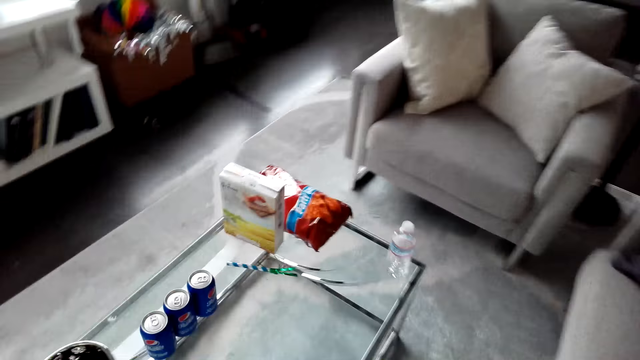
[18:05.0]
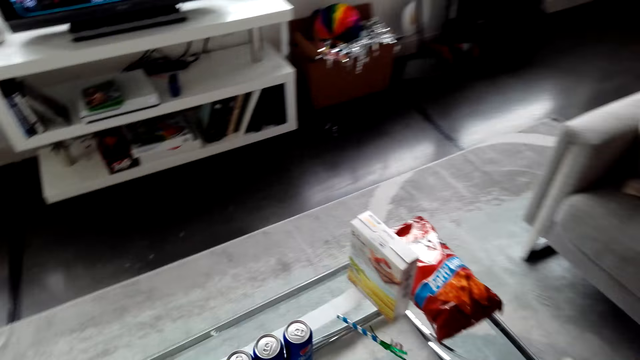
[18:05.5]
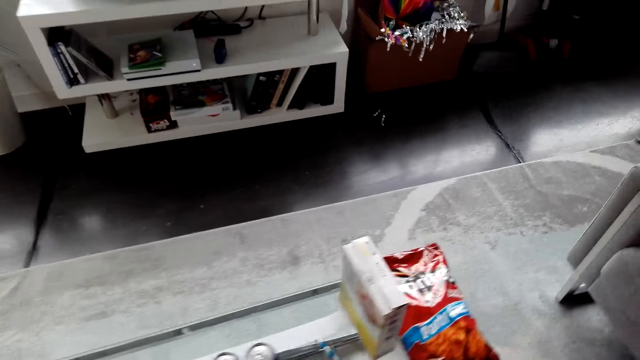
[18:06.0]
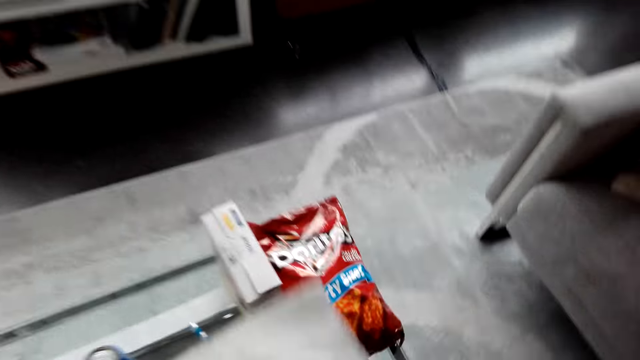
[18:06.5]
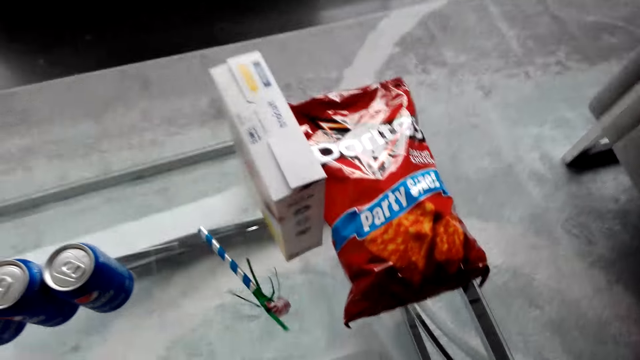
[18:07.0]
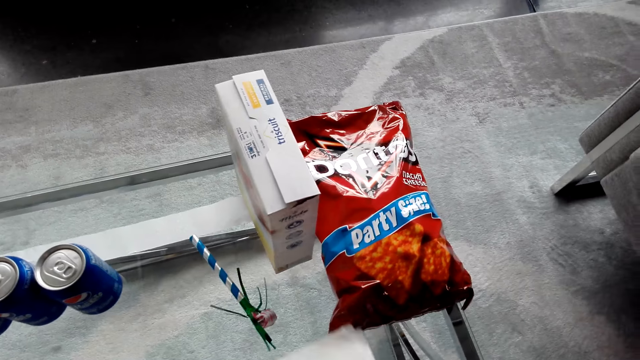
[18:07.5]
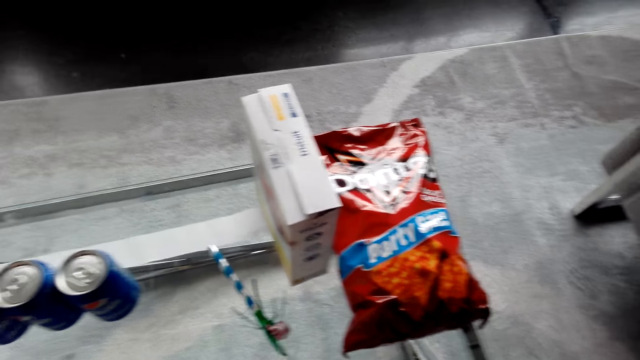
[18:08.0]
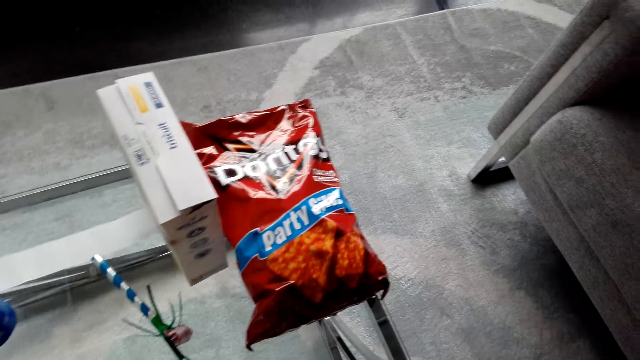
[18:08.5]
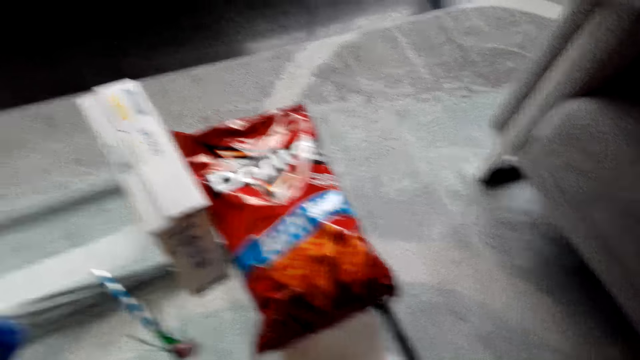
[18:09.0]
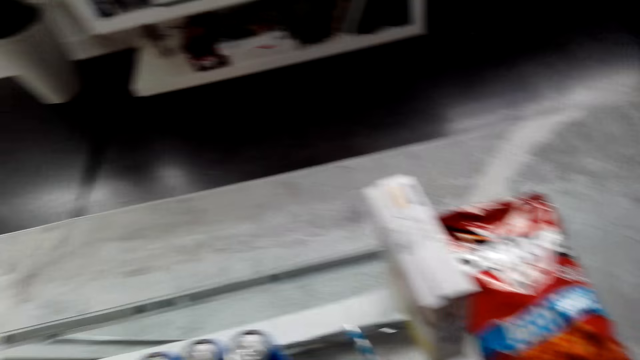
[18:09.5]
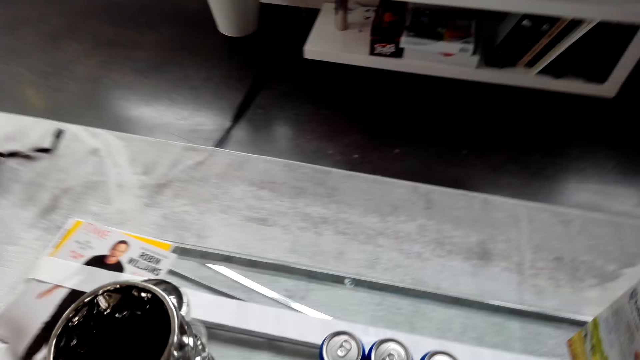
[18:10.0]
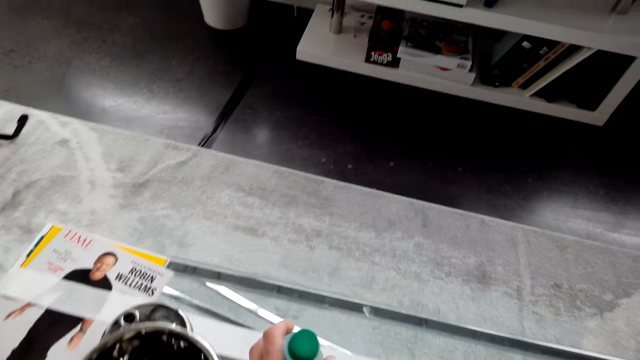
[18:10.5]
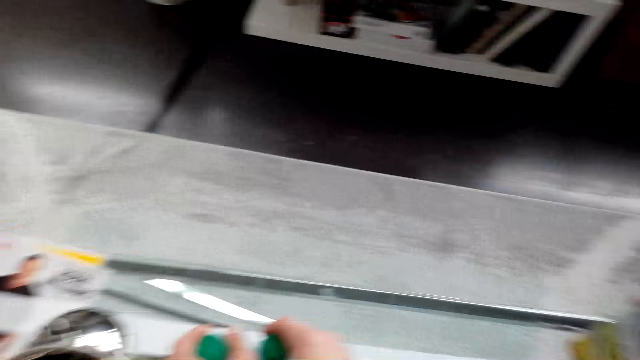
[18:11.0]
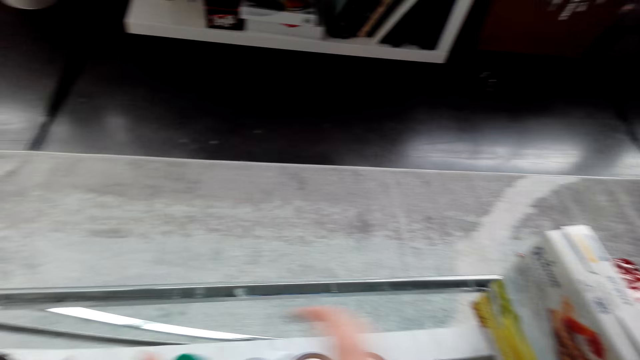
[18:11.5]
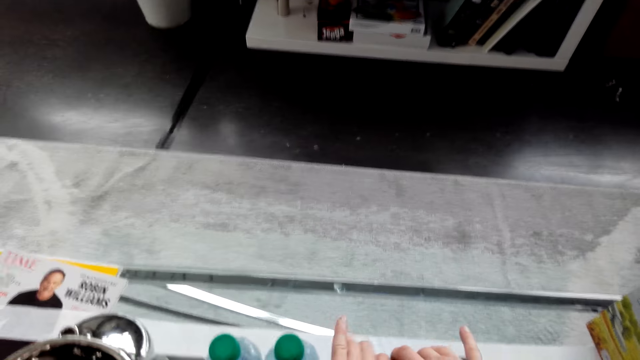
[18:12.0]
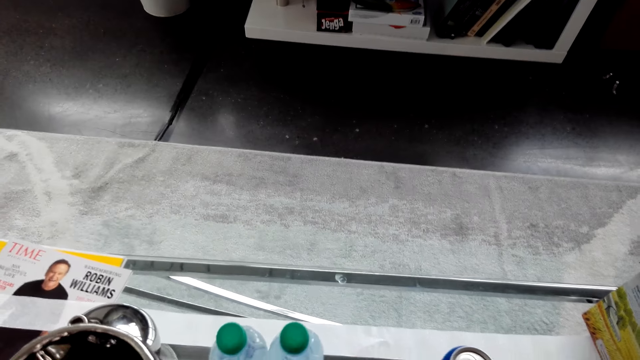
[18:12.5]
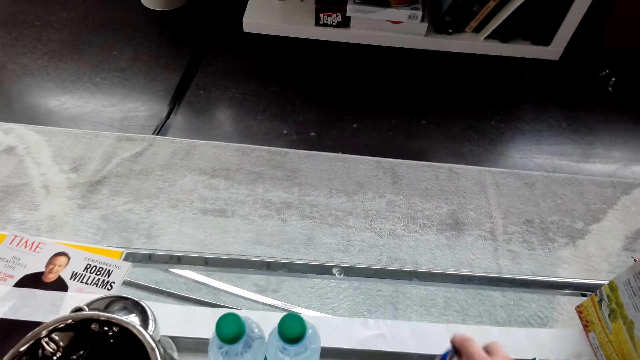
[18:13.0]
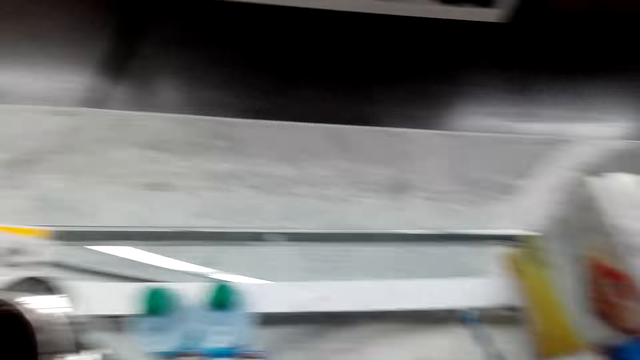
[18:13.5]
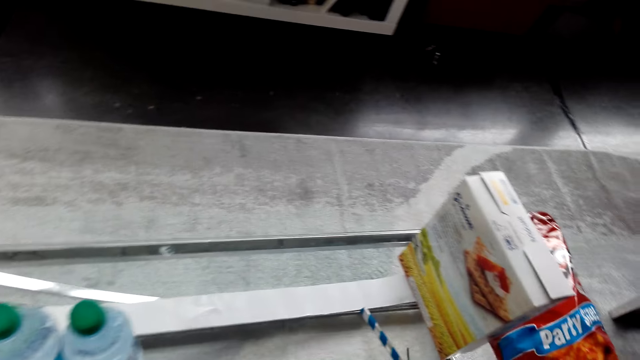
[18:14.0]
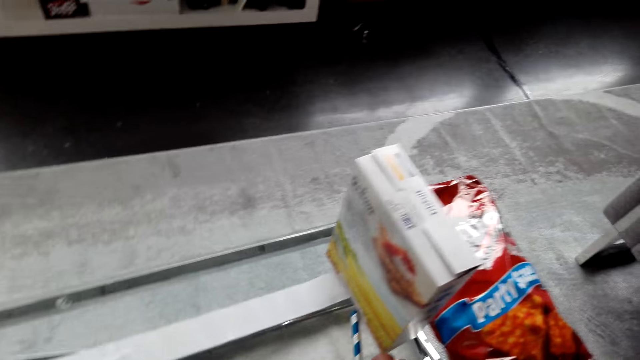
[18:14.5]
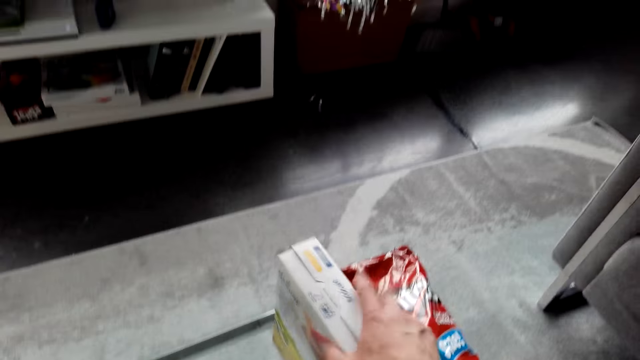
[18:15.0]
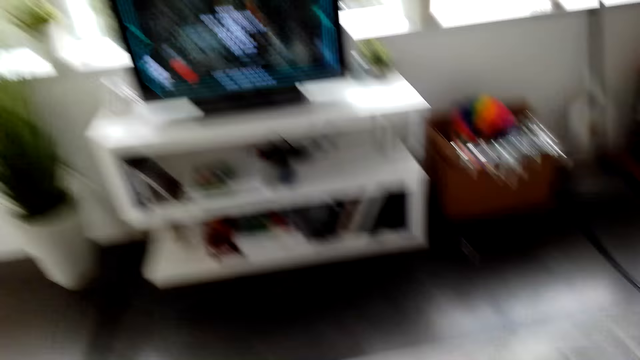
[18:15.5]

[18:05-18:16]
The camera wearer puts papers on the table. They put bottles on the table and pick up a tin from the table.

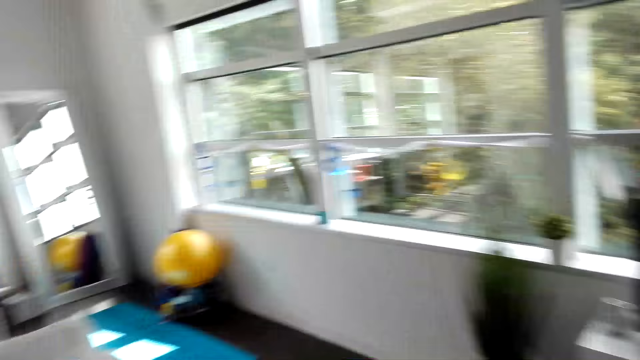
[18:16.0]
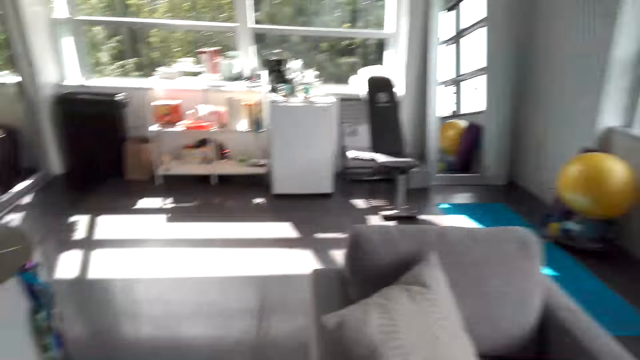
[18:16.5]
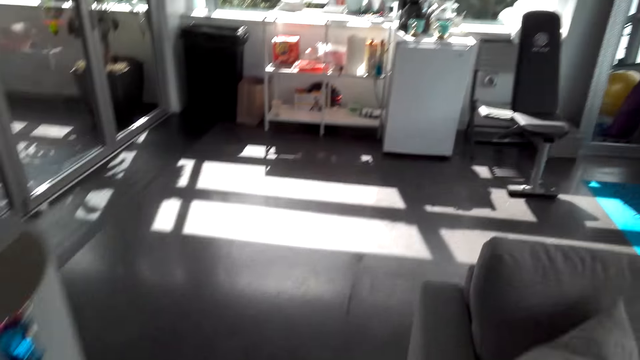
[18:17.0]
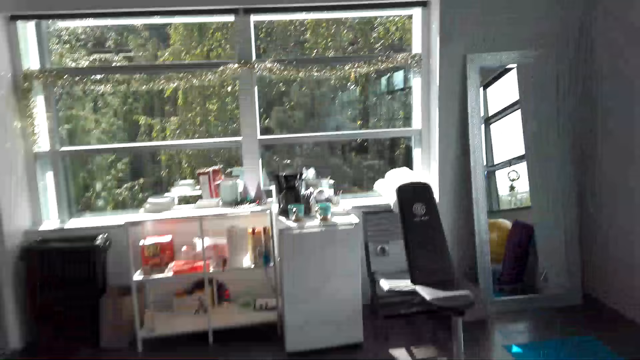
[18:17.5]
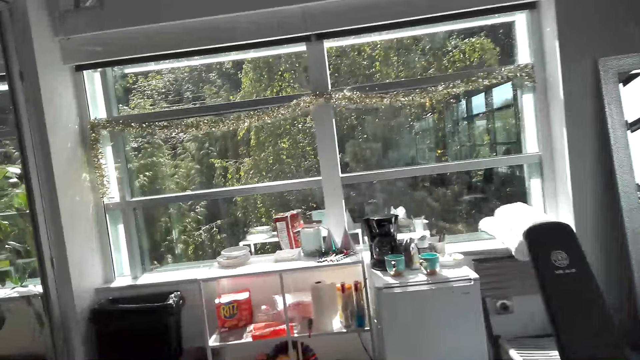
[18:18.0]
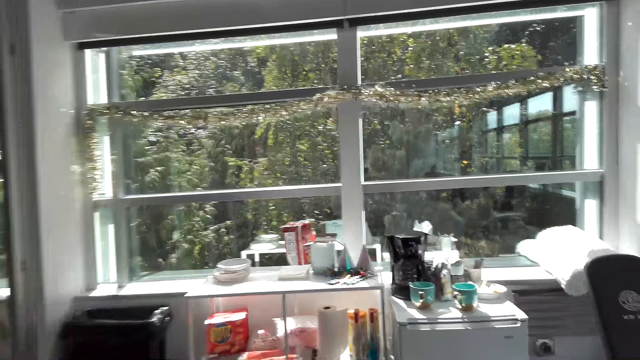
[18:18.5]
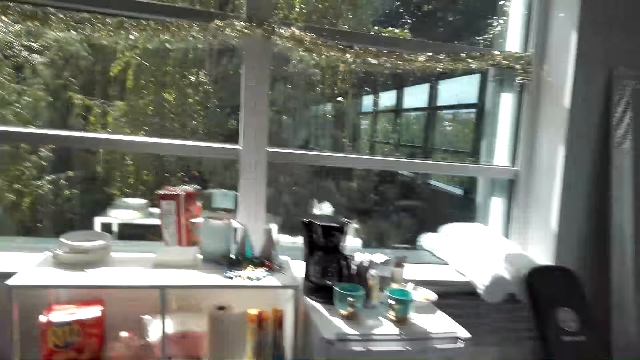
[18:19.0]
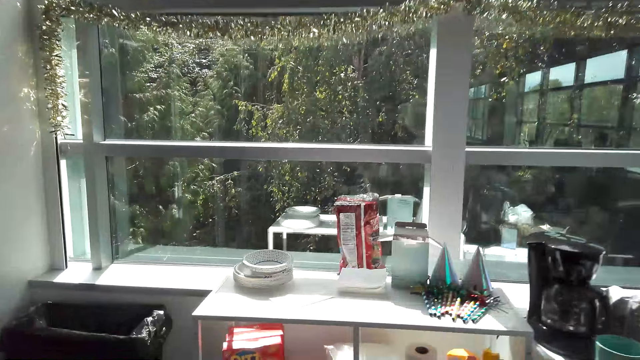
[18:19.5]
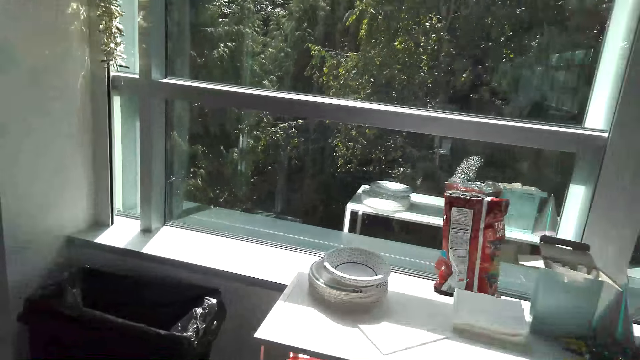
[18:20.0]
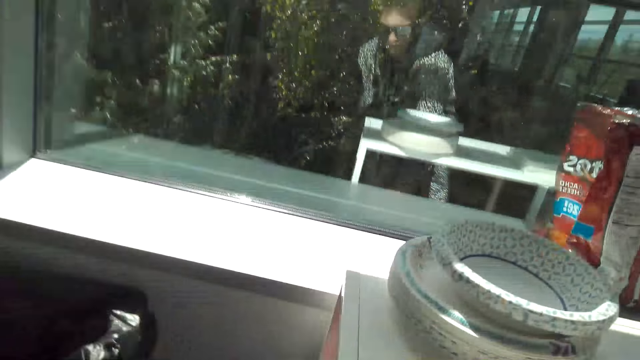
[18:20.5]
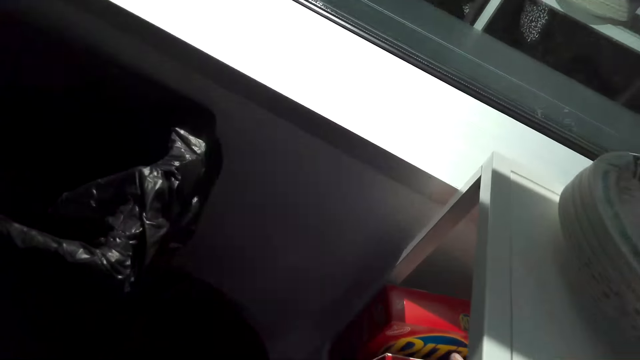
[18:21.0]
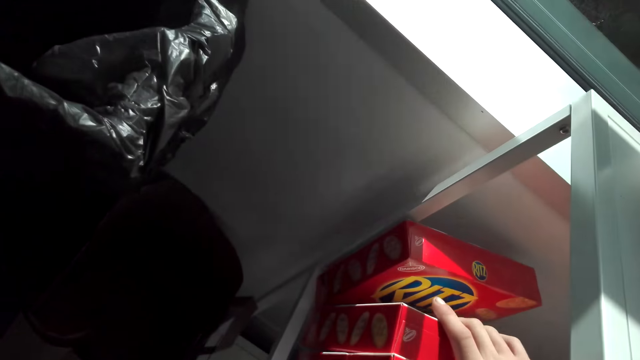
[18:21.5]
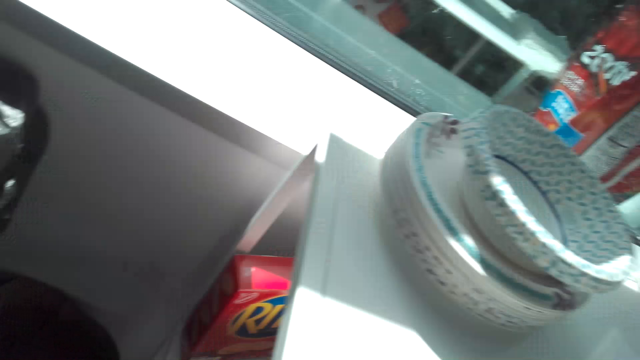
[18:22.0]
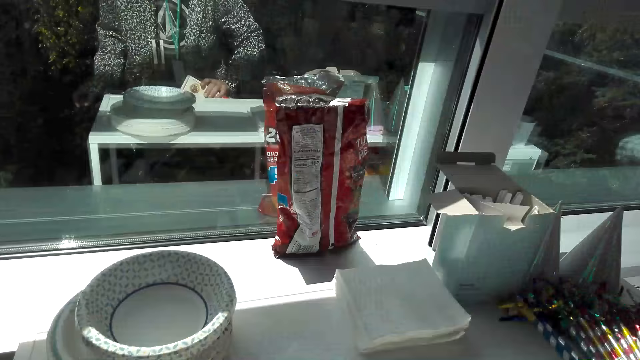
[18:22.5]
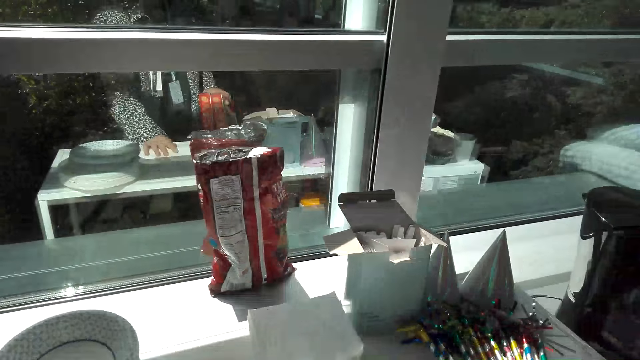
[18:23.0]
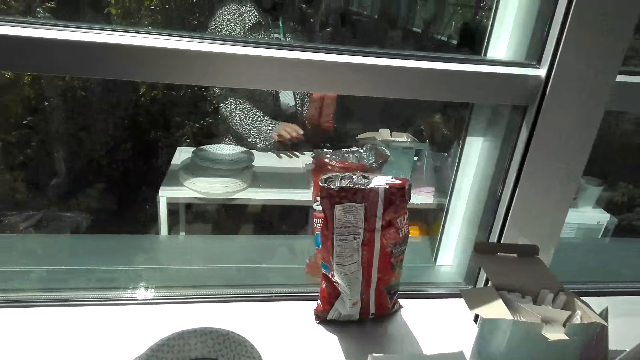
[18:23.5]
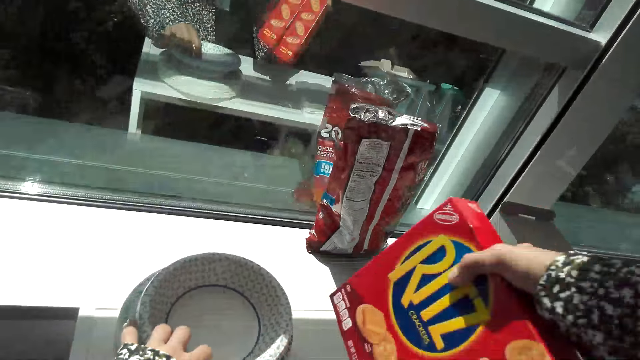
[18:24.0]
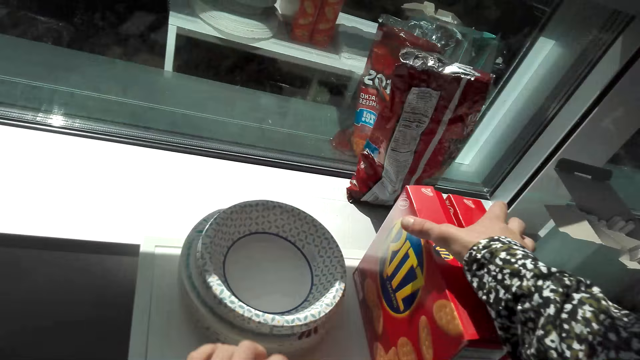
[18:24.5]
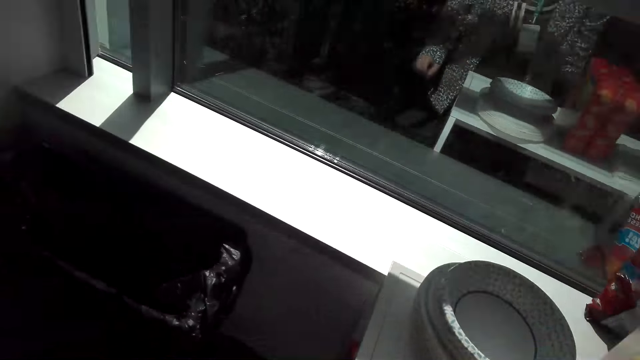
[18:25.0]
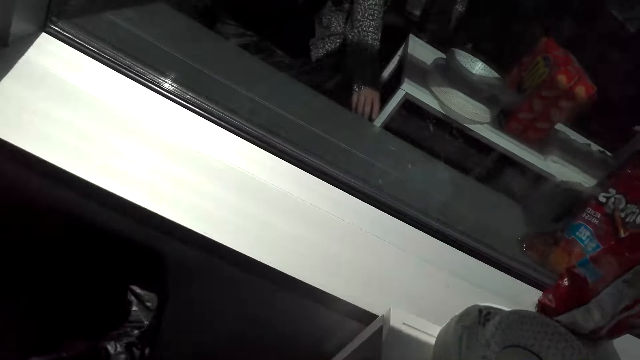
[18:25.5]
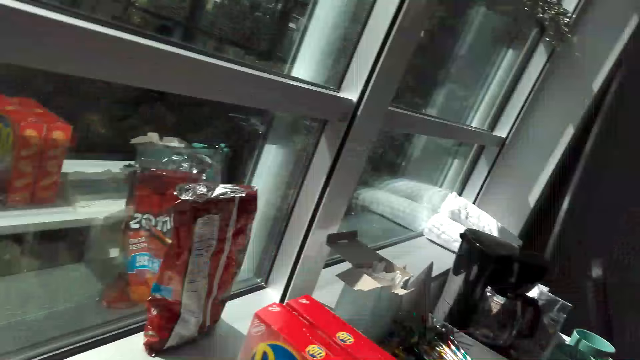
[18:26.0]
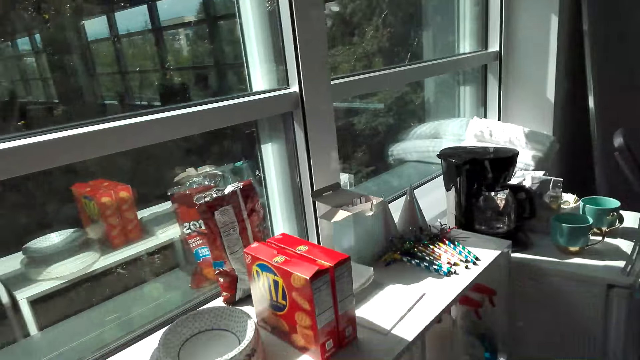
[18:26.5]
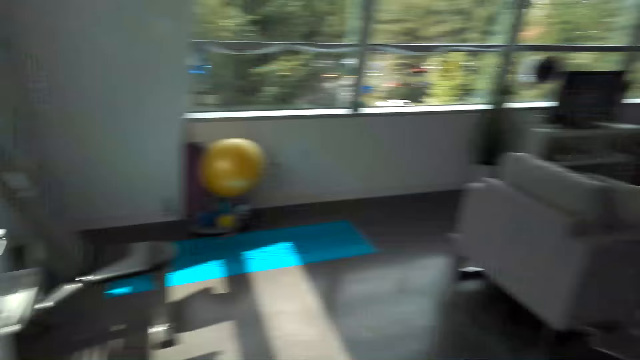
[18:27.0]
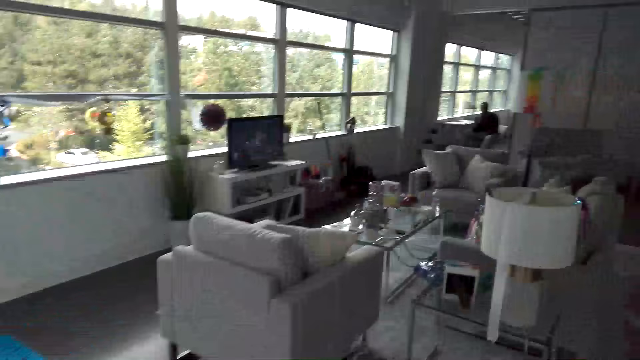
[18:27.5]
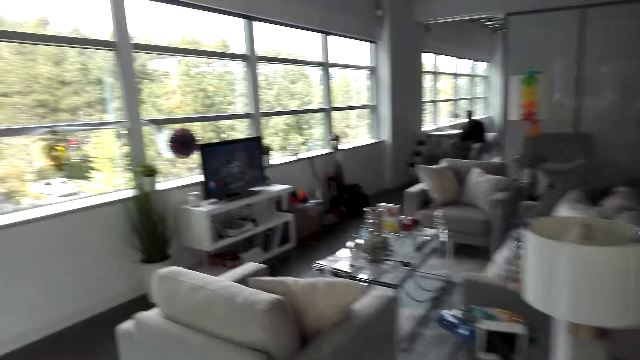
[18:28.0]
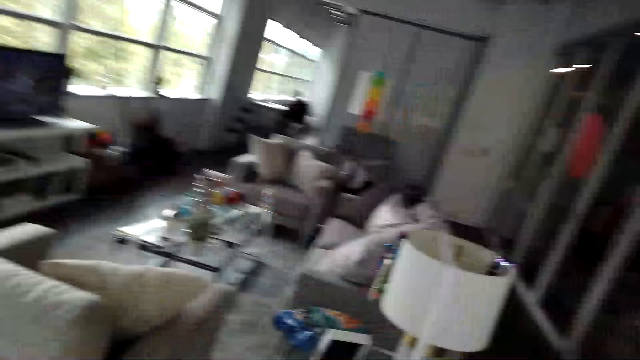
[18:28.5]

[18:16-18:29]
The camera wearer walks in the house. They pick up a Ritz box from the shelf. They put boxes on the table. They walk in the house.
